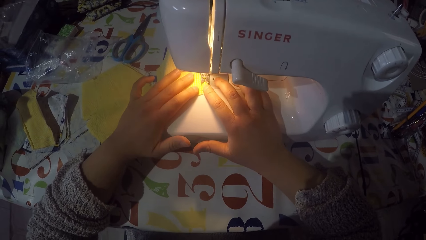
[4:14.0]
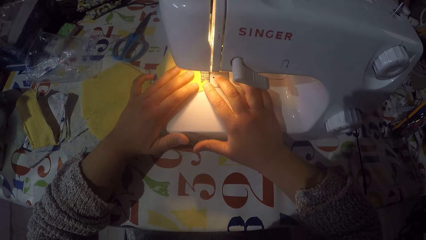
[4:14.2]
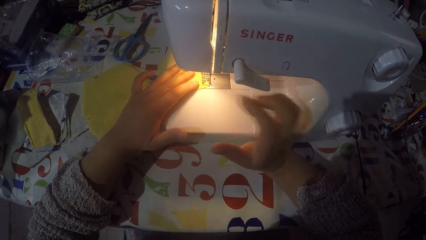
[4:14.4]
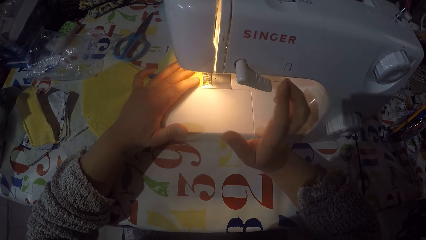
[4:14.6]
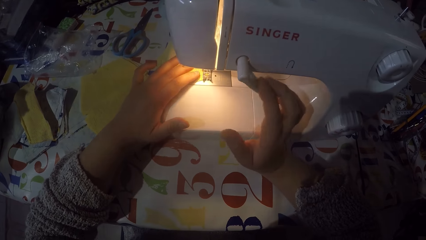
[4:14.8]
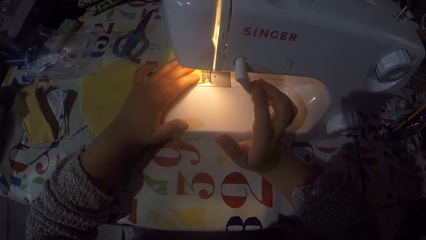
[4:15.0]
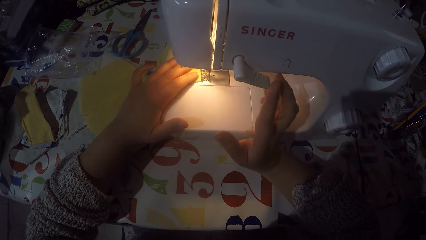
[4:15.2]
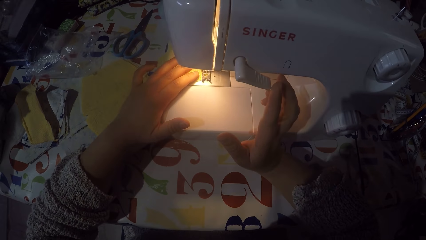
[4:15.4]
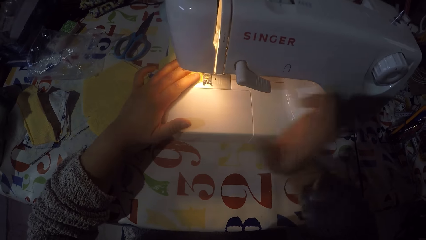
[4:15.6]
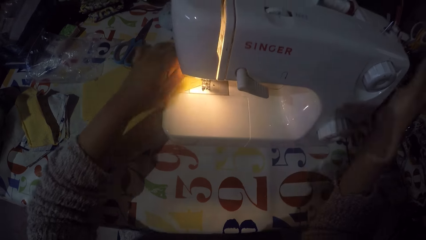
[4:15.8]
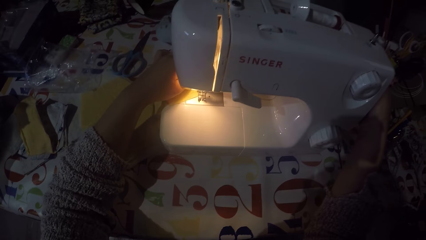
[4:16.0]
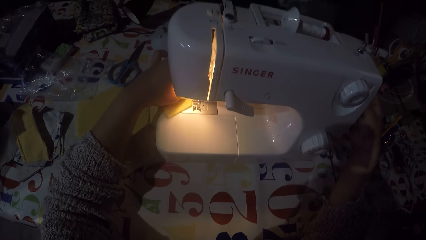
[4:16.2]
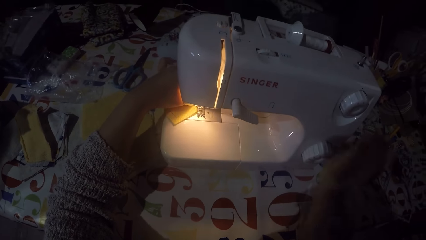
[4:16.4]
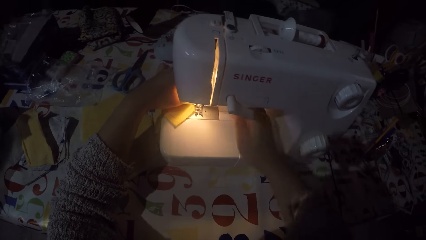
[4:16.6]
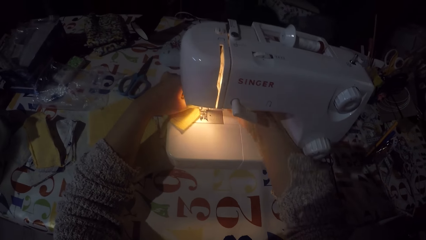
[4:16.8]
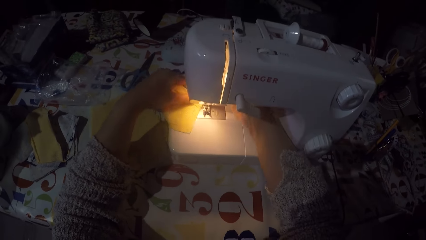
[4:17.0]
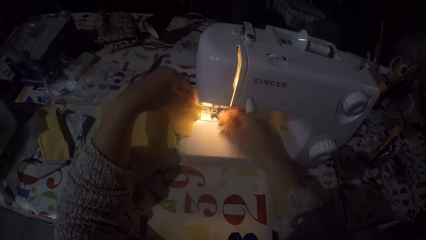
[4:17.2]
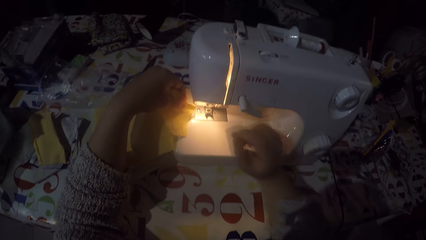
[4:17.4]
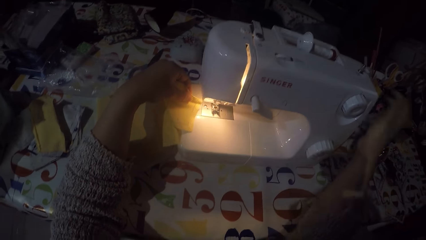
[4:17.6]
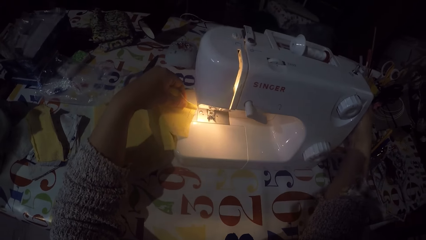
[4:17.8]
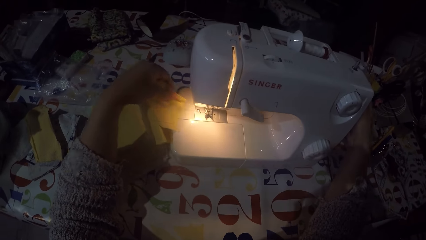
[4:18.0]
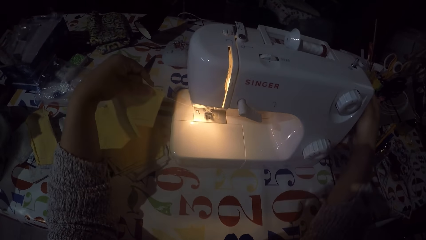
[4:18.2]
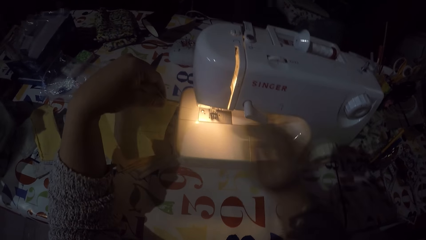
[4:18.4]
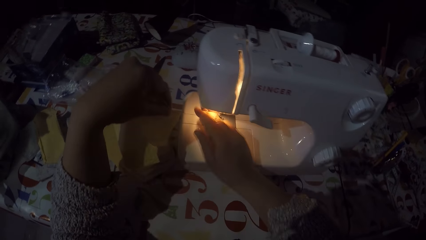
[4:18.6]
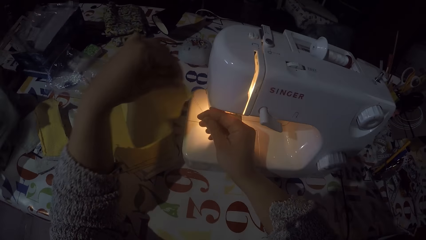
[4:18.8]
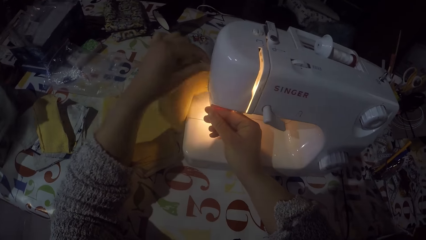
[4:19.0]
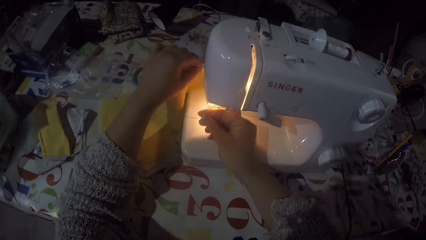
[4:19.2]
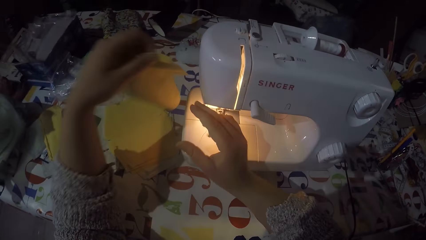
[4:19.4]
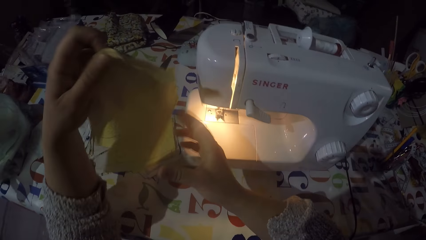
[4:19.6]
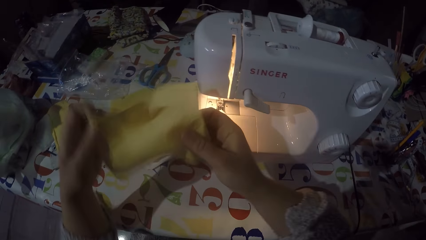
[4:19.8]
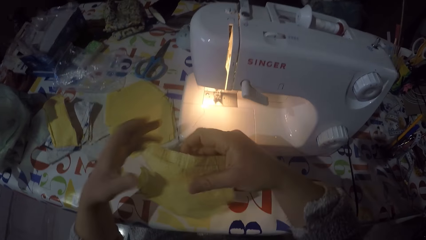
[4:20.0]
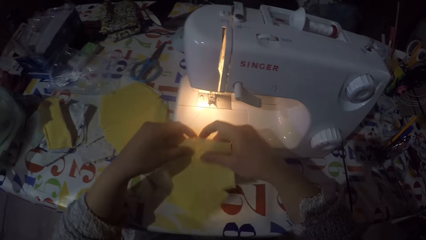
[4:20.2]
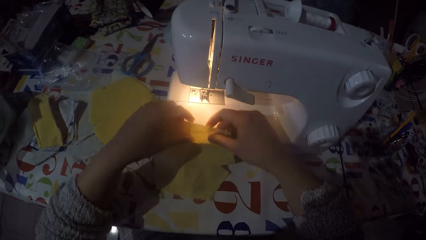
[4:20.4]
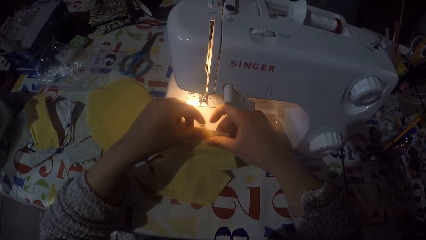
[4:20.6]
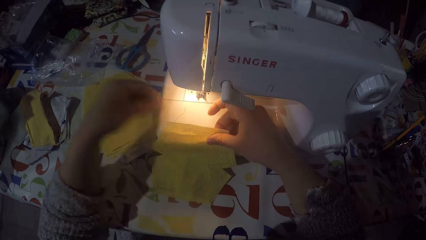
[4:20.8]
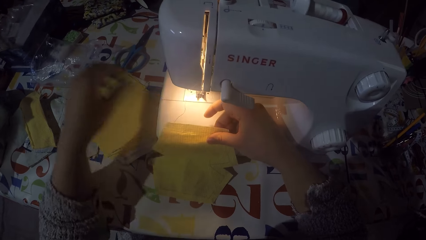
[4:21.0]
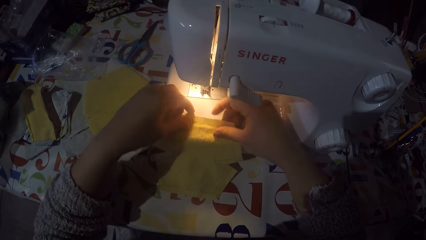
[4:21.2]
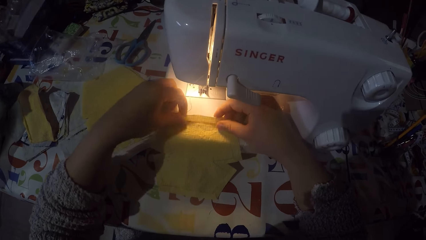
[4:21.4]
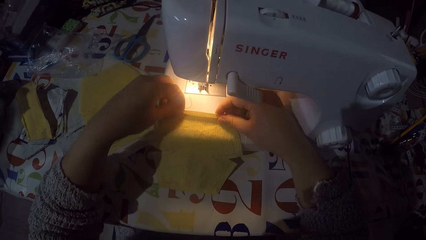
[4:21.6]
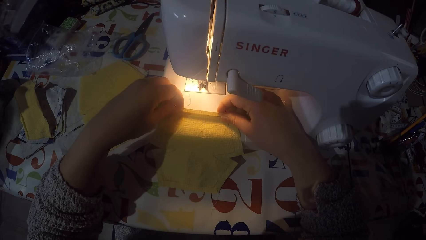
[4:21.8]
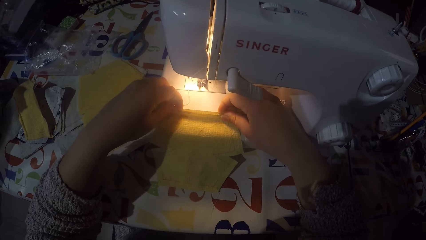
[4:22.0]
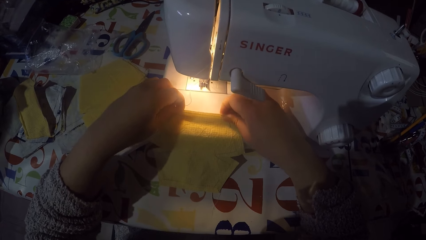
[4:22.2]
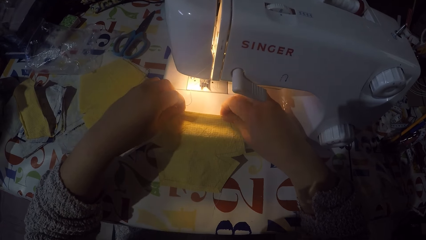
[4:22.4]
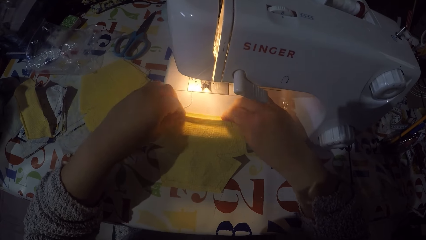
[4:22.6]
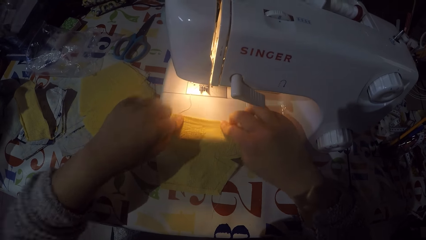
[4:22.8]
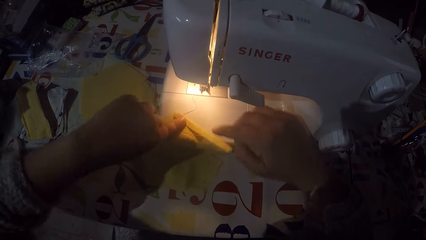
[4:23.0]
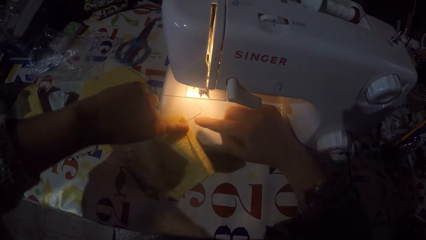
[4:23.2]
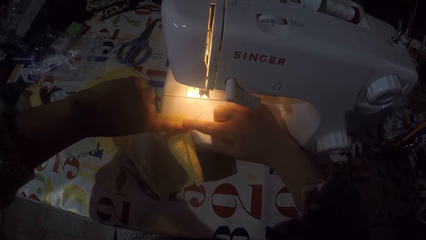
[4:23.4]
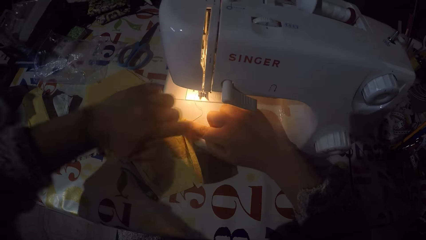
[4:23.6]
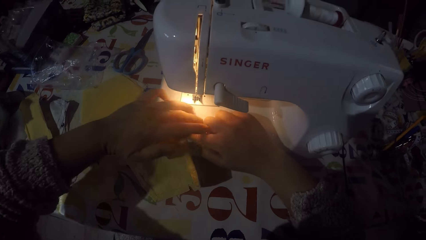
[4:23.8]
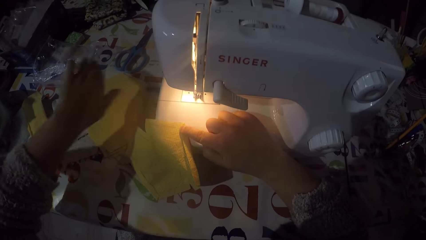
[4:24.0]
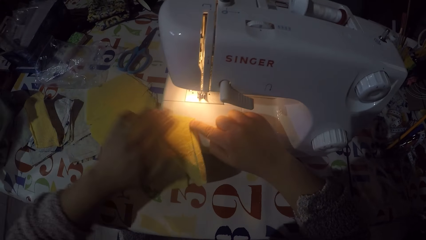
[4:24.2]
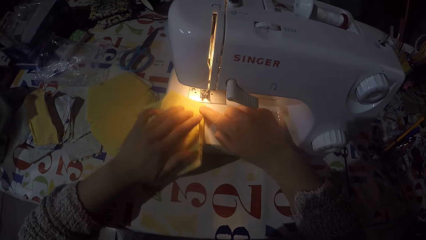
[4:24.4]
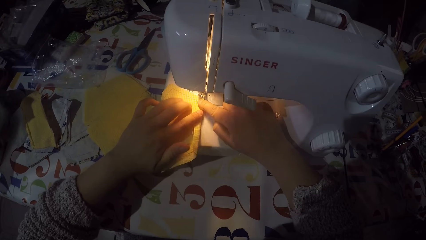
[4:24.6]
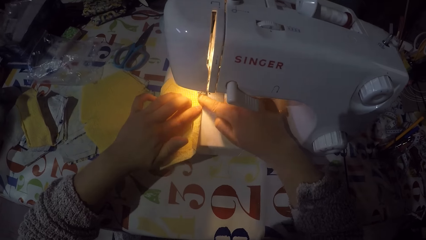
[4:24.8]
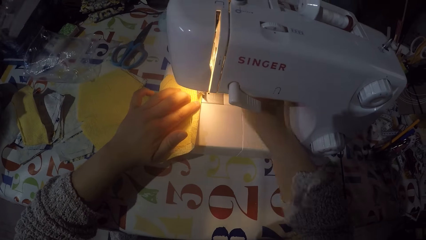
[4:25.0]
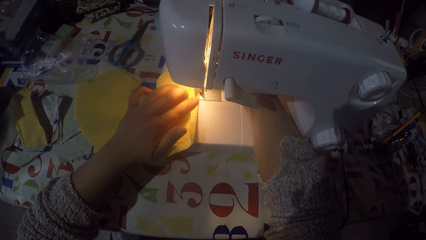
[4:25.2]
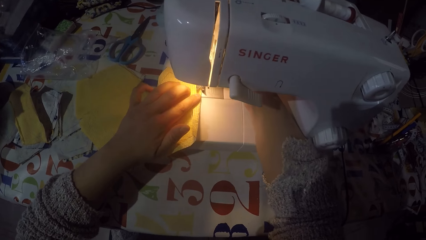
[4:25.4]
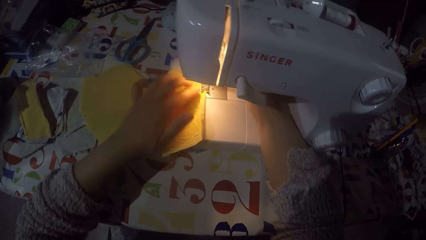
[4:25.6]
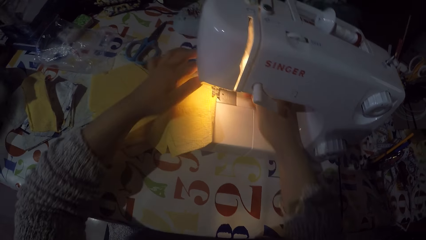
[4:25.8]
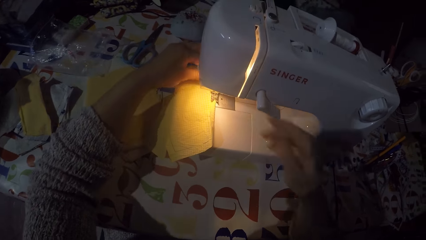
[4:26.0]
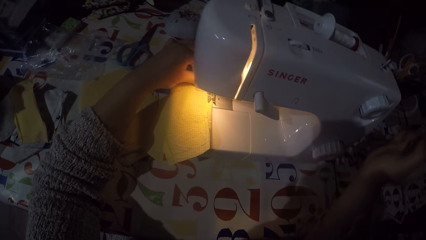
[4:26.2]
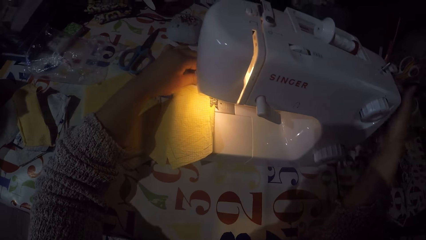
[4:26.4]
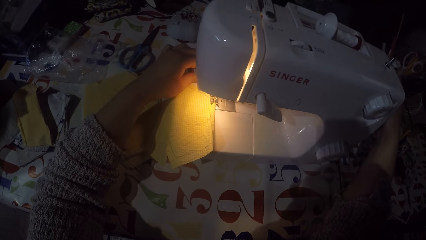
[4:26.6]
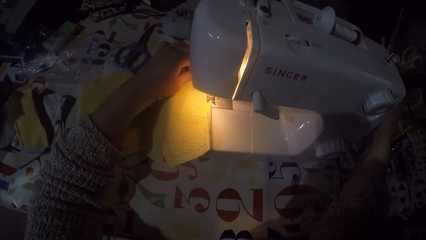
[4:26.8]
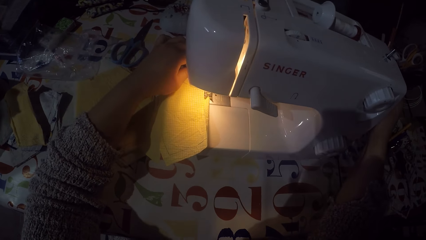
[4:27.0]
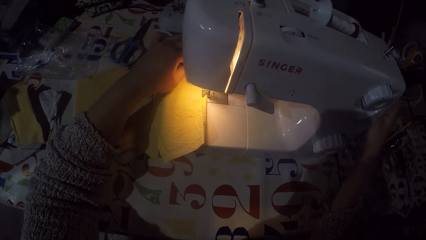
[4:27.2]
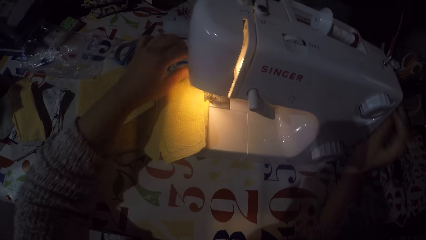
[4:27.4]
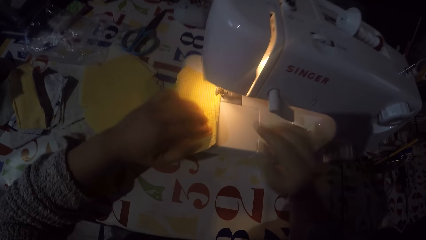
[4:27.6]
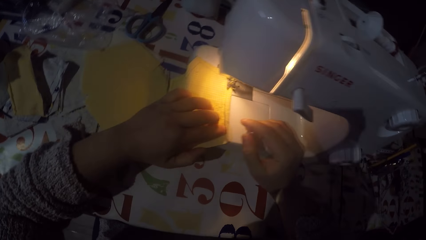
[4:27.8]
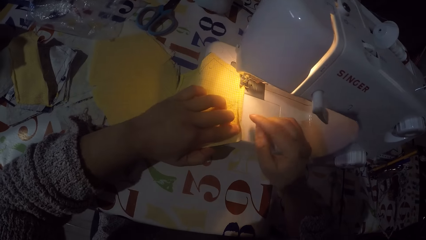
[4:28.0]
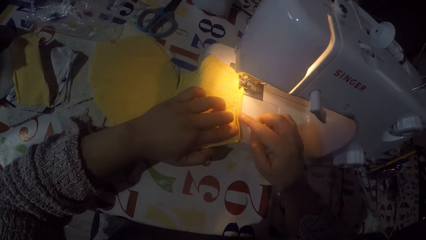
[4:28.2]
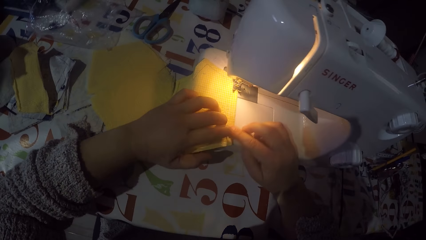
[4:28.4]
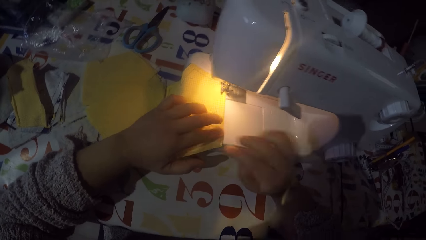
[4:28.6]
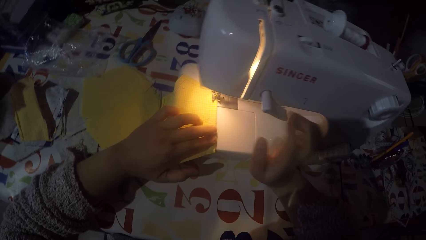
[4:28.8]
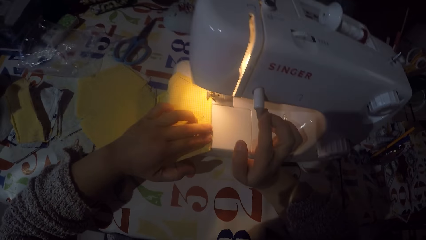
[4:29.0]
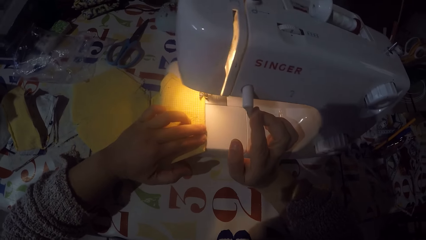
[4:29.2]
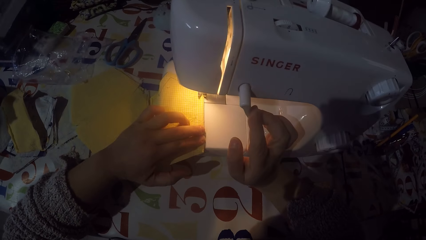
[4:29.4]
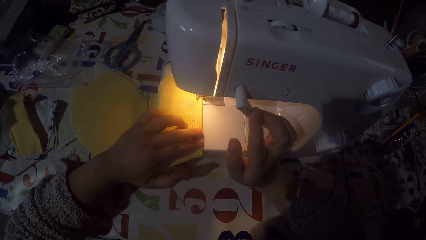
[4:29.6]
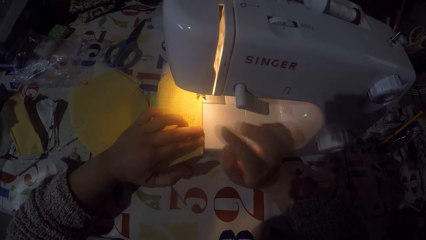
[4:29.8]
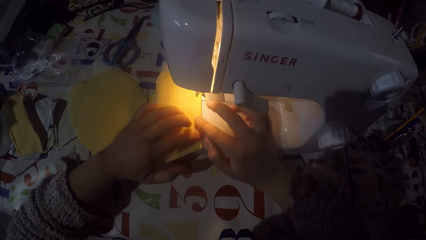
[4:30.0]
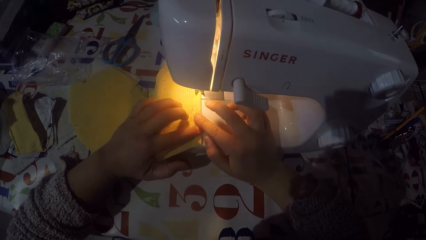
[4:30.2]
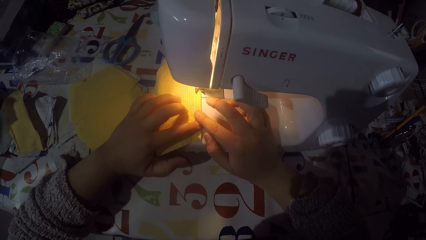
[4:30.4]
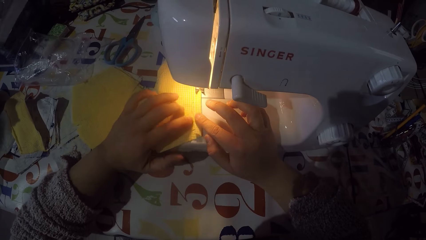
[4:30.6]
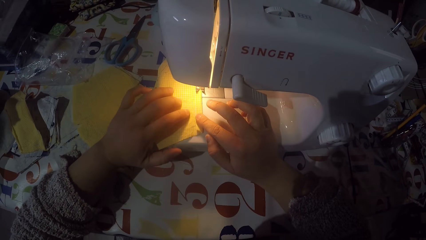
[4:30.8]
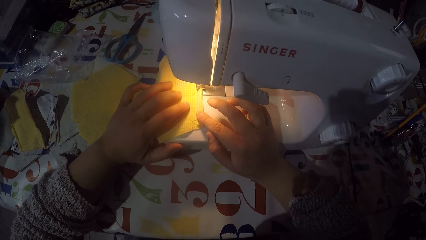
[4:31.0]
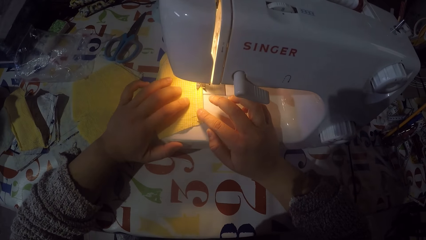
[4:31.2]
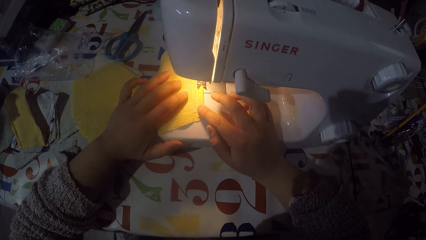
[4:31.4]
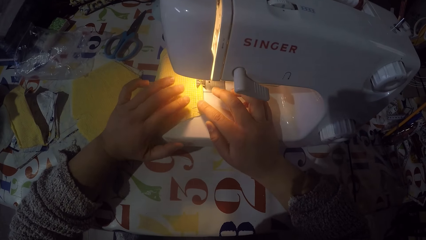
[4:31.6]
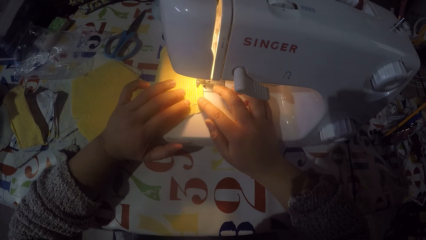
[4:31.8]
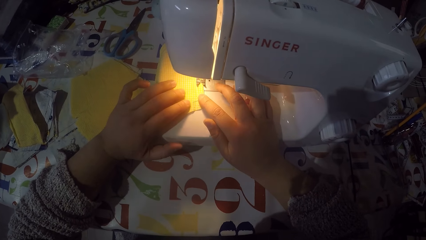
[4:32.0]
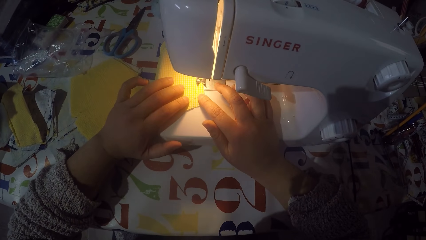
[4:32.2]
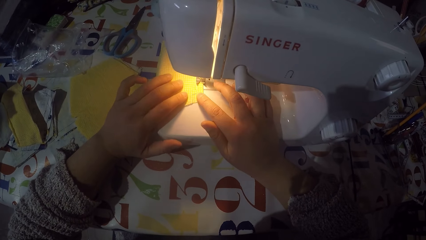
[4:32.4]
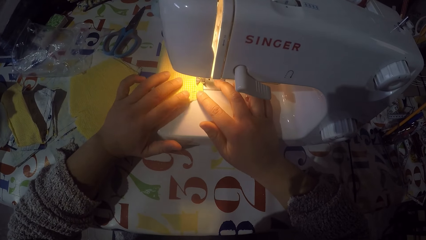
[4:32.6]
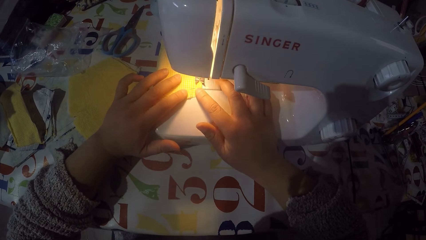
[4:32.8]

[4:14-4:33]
The camera wearer sews the piece of cloth. He pushes the thread take-up lever down with his right hand. He touches the hand wheel with his right hand. He stops sewing the piece of cloth. He removes the piece of cloth from the sewing machine. He touches the hand wheel with his right hand. He removes the piece of cloth from the sewing machine. He cuts the sewing thread with his right hand. He holds the piece of cloth with both hands. He puts the piece of cloth on the sewing machine. He folds the piece of cloth. He turns the piece of cloth. He puts the piece of cloth in the sewing machine. He touches the sewing machine with his right hand. He pushes the thread take-up lever down with his right hand. He sews the piece of cloth.
